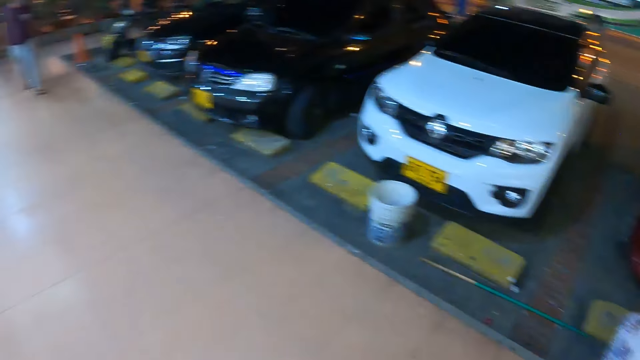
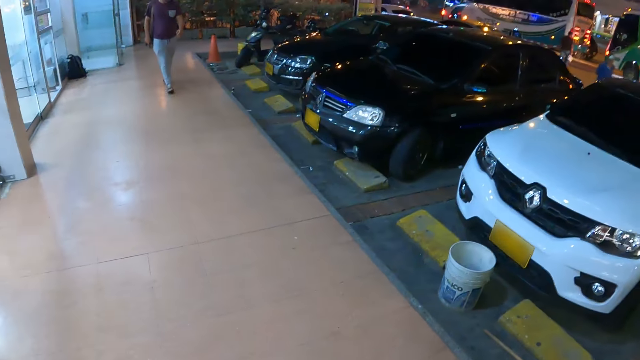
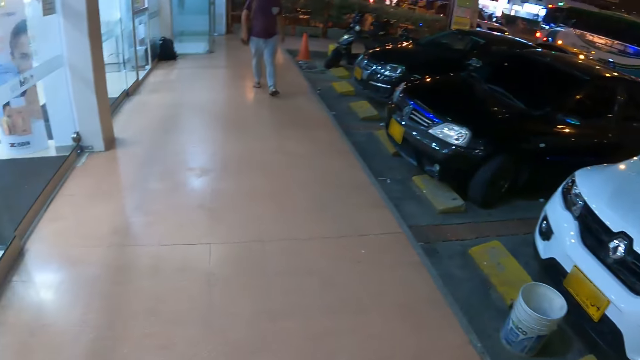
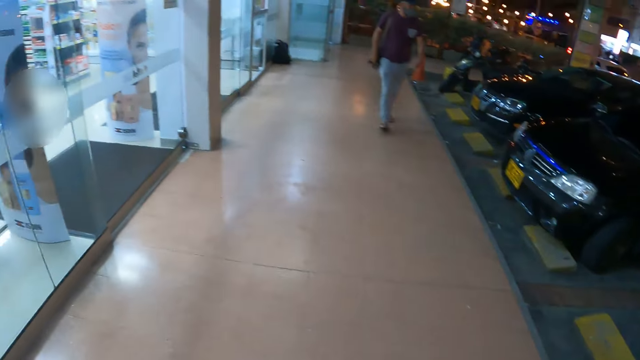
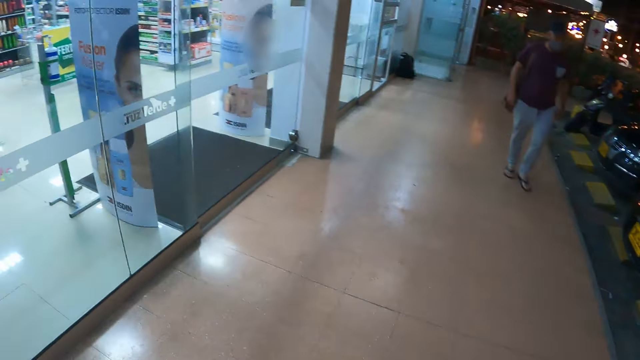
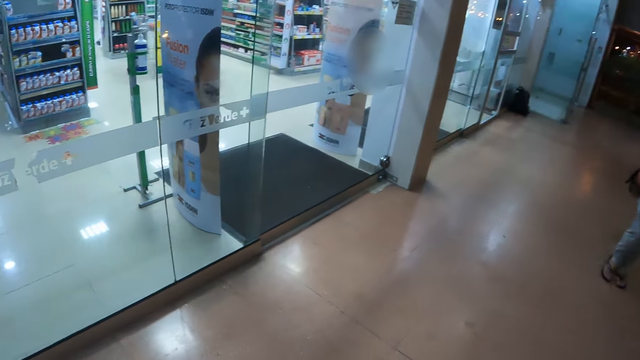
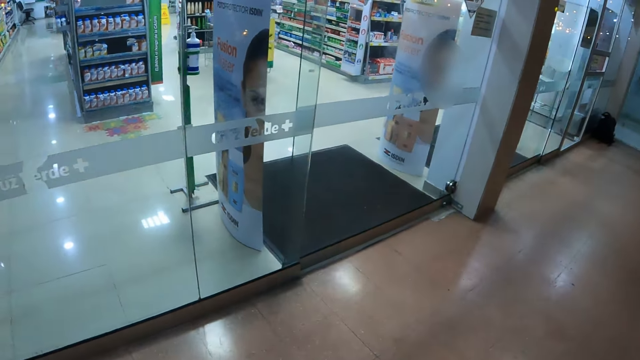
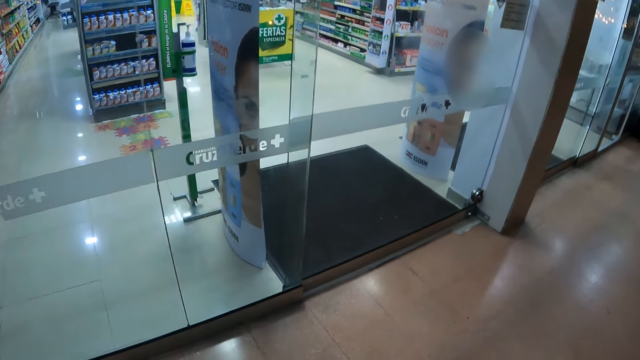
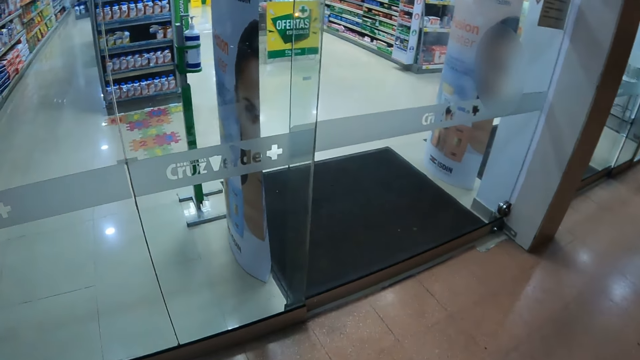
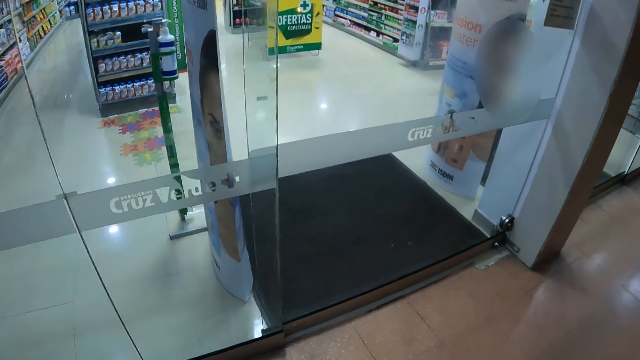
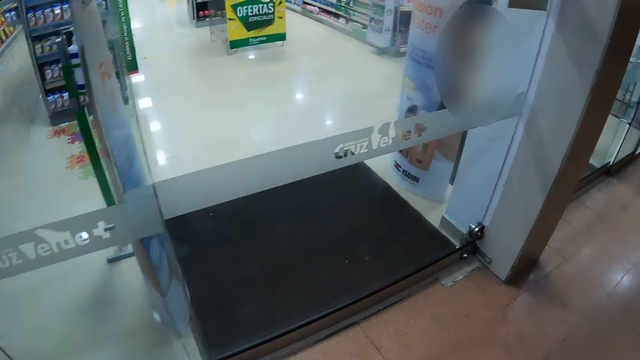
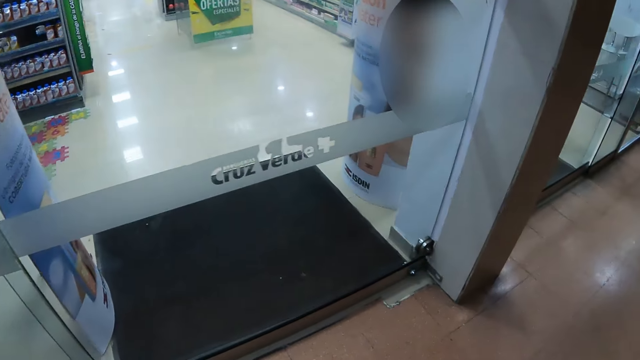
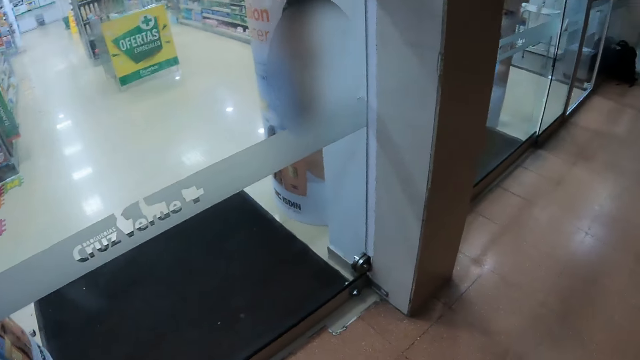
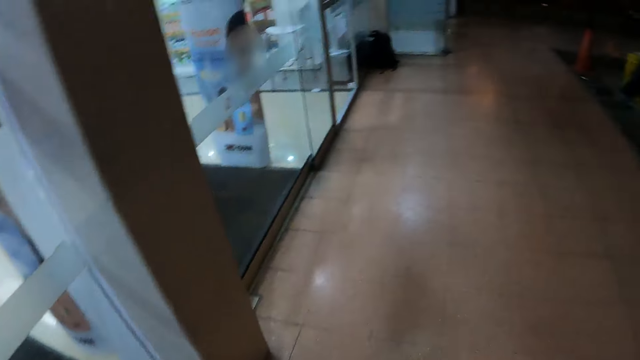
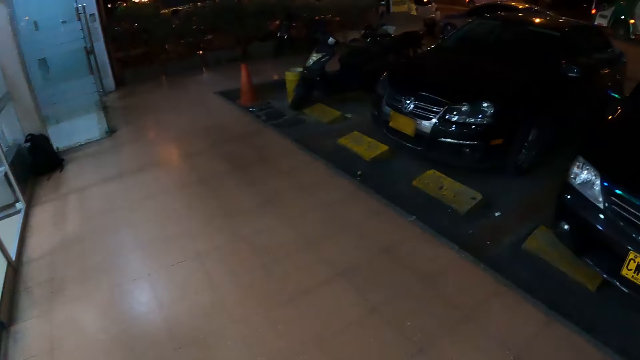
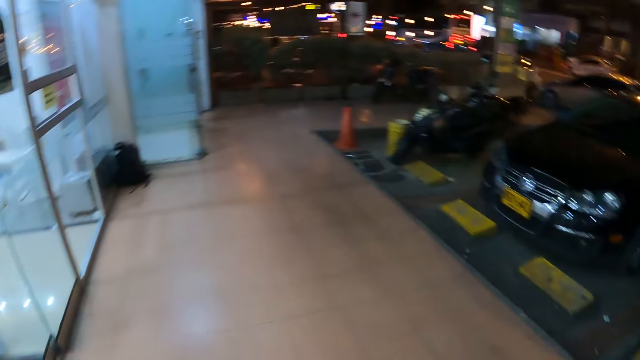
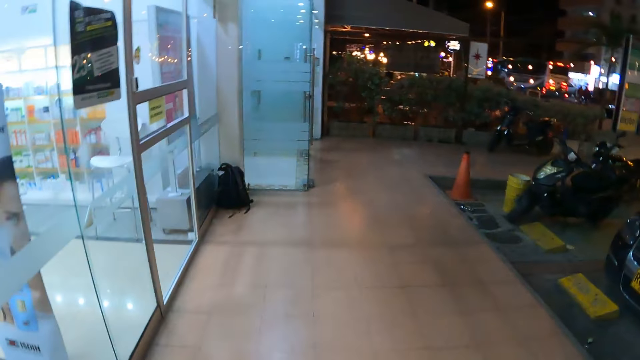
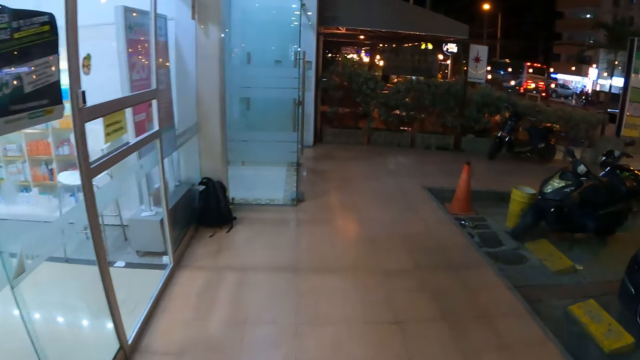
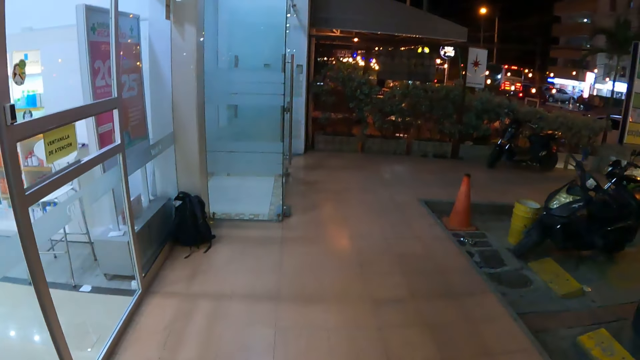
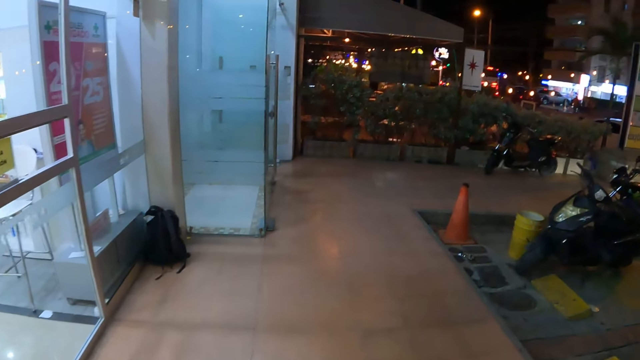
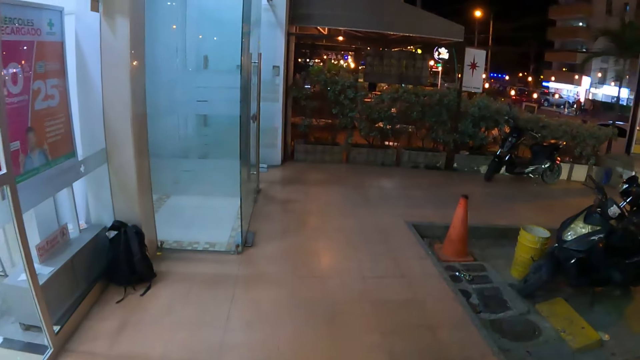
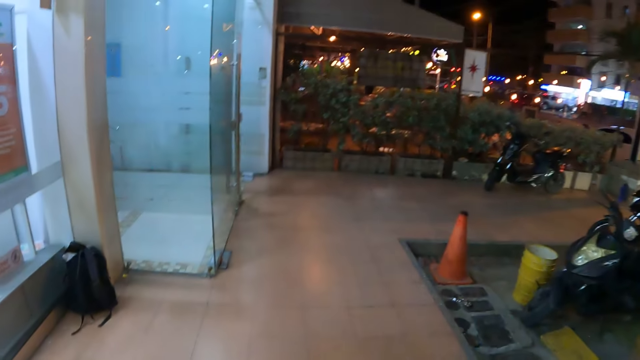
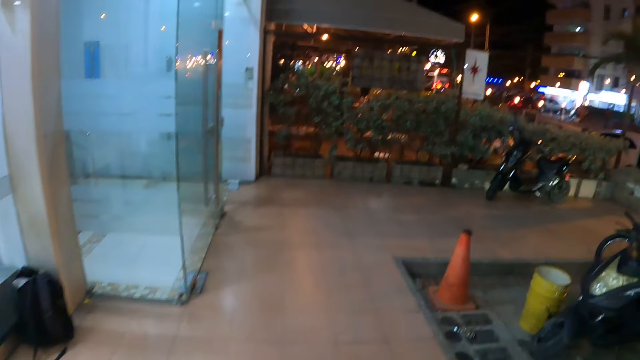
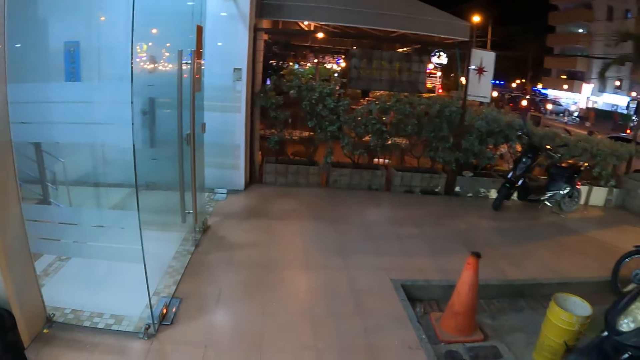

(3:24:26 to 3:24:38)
The camera wearer walks around.

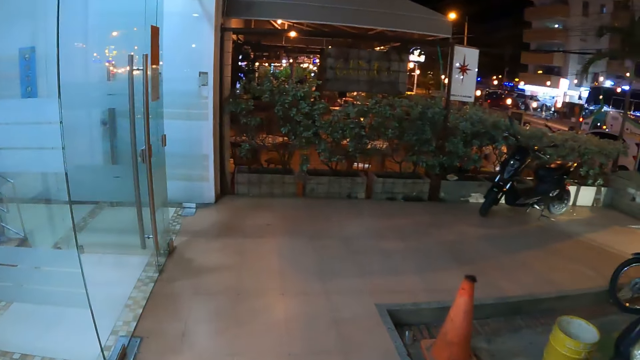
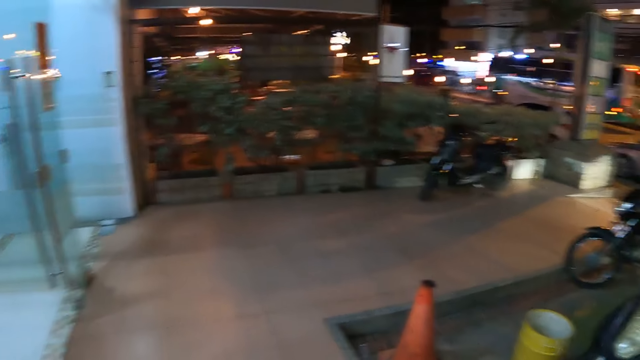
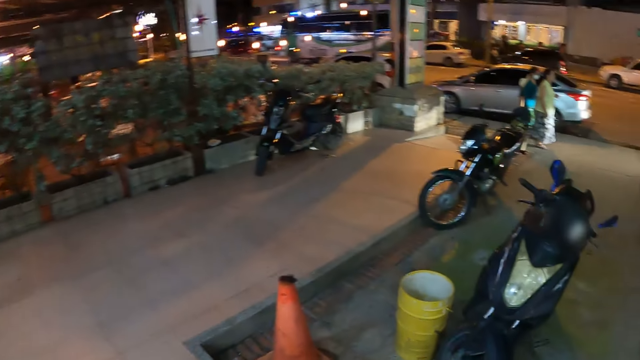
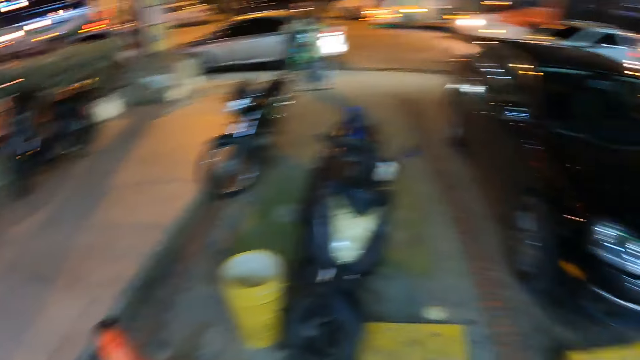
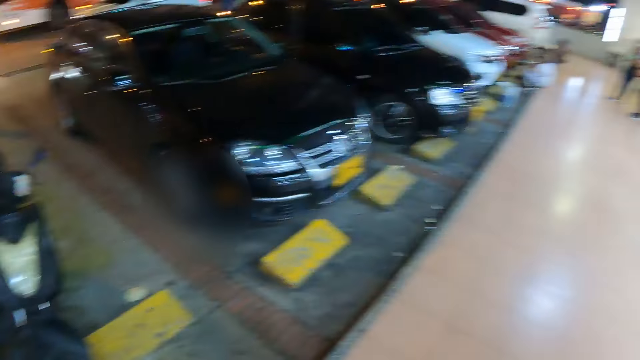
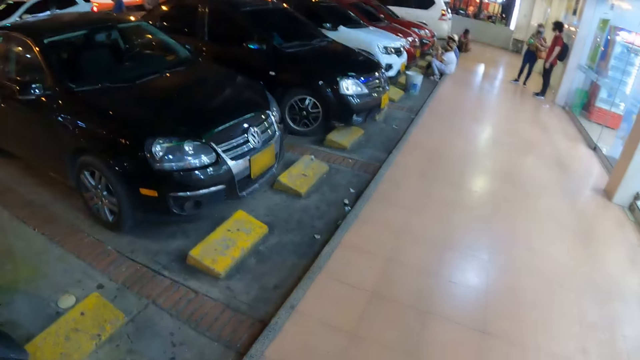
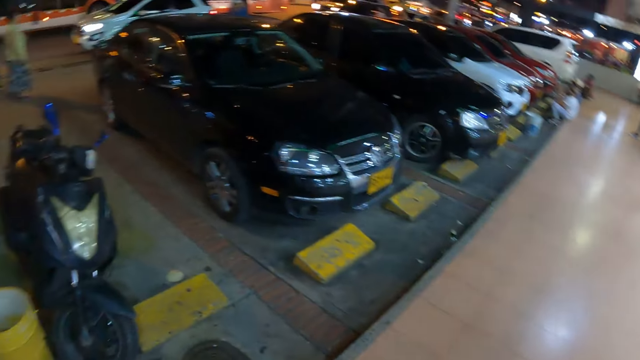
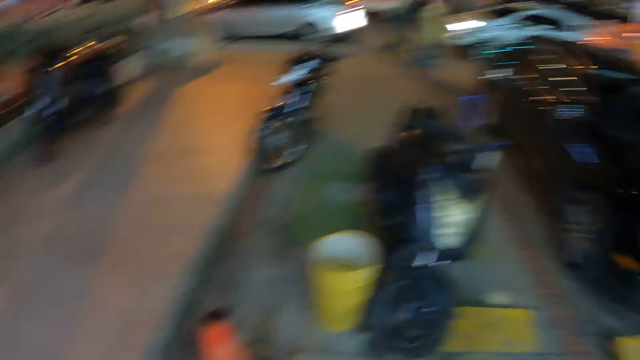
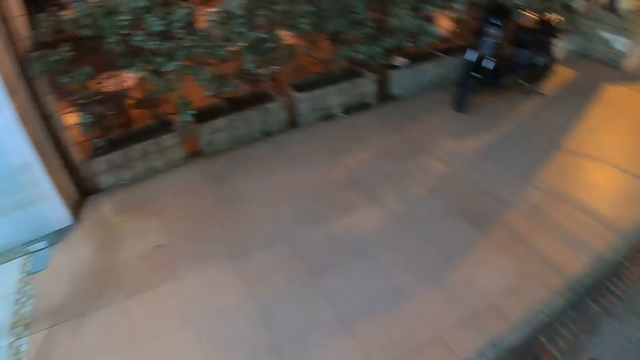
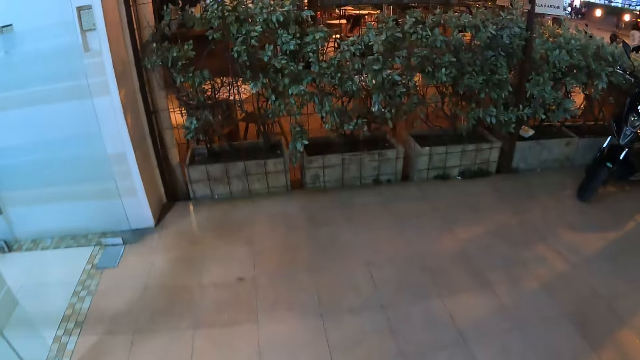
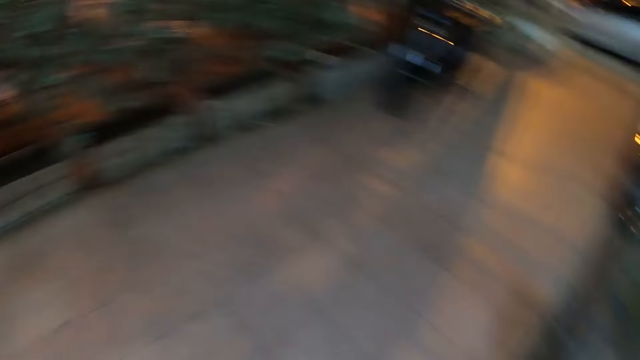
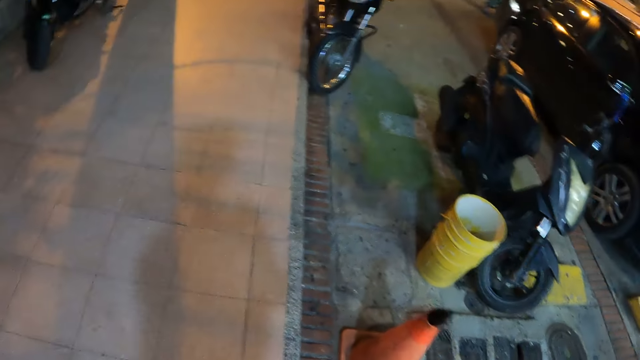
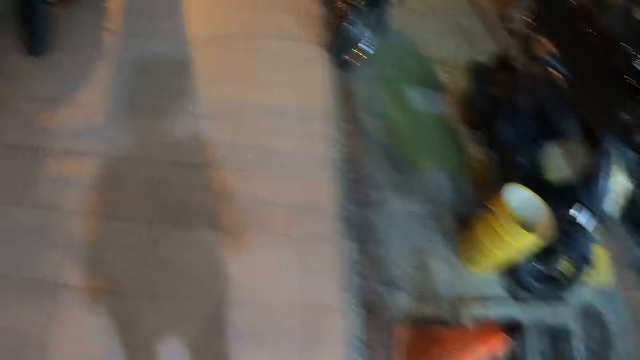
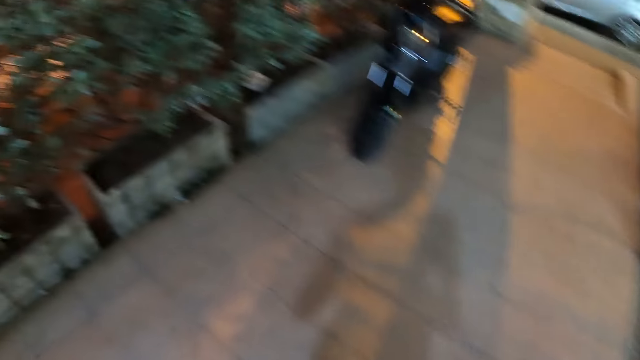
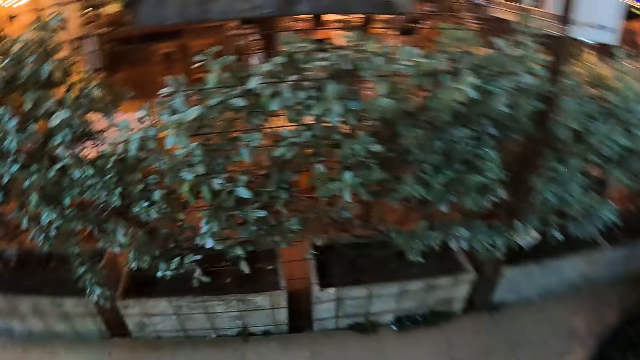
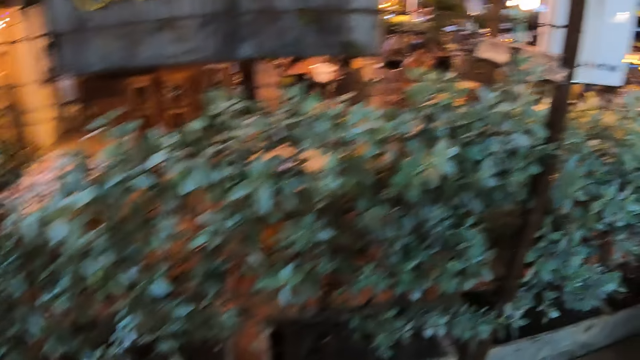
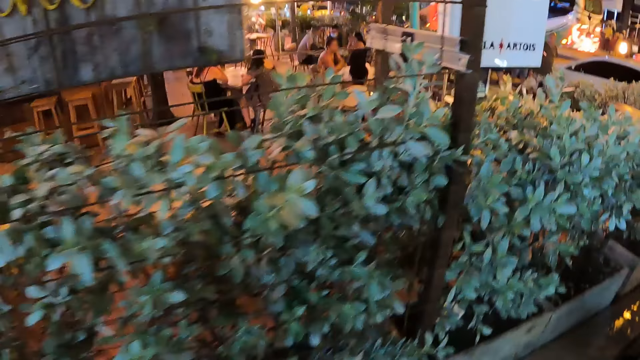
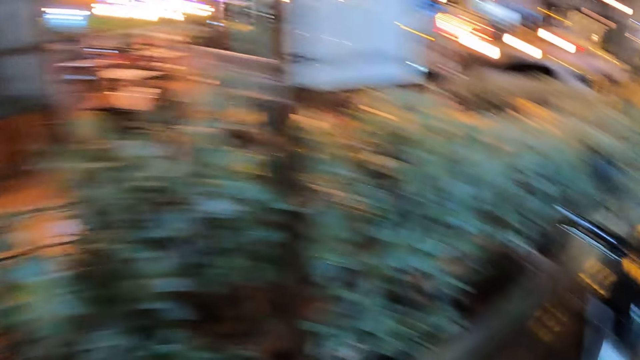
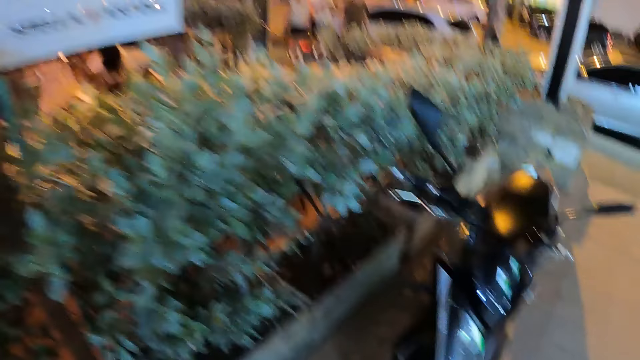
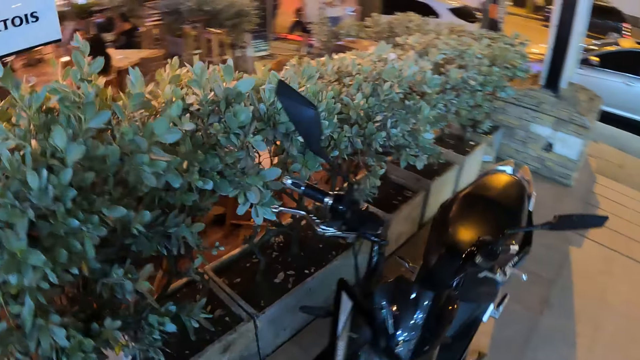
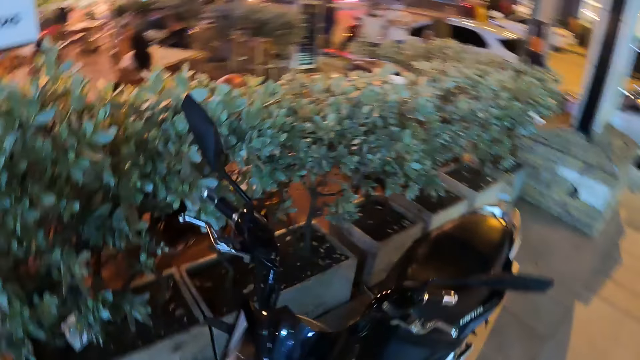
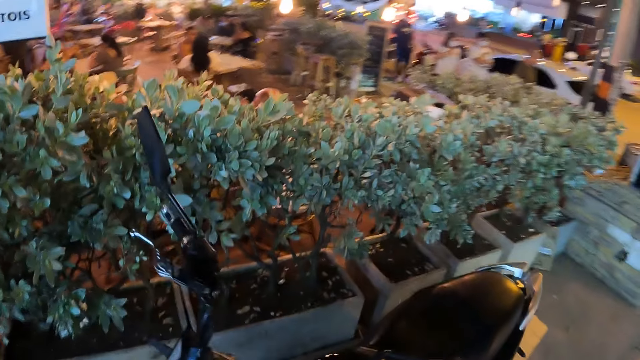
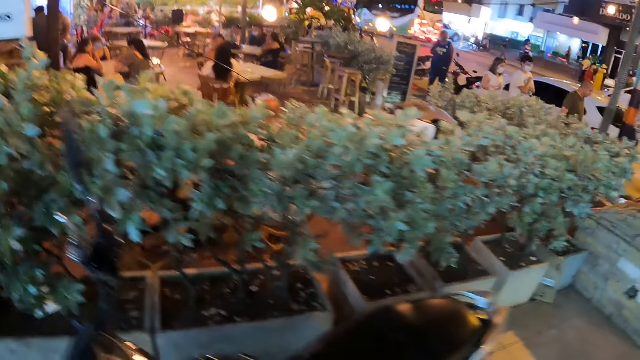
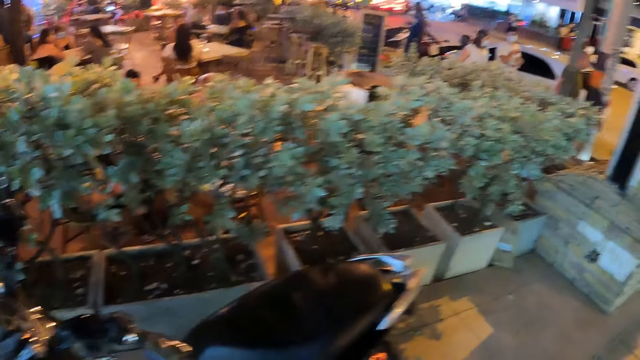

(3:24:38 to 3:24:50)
The camera wearer turns around. A person looks around. The camera wearer walks around.
